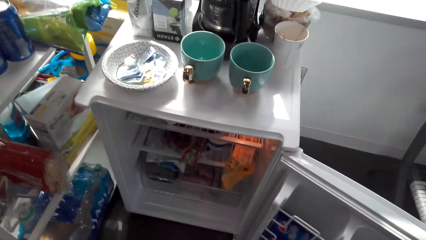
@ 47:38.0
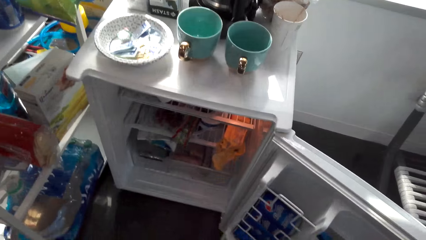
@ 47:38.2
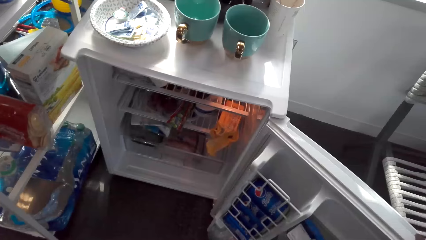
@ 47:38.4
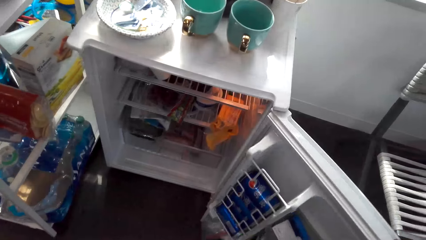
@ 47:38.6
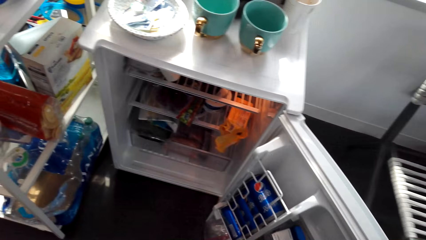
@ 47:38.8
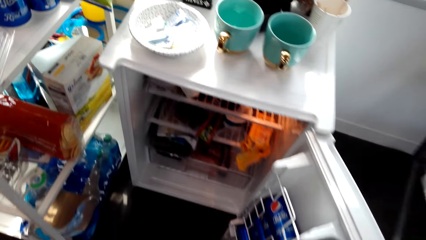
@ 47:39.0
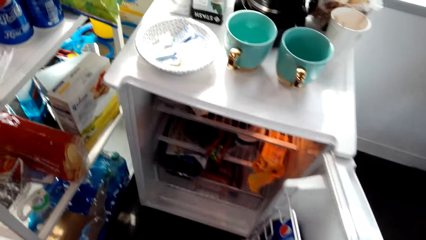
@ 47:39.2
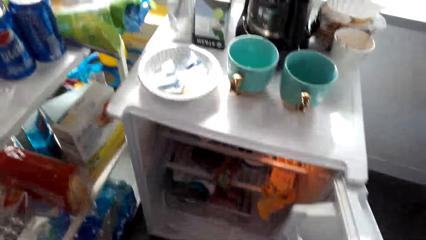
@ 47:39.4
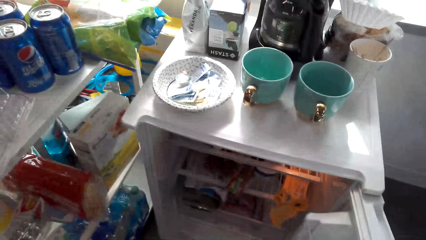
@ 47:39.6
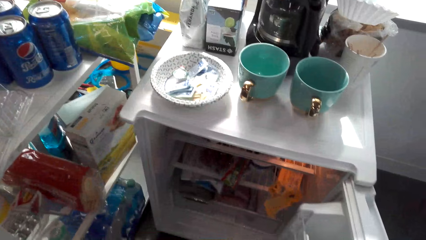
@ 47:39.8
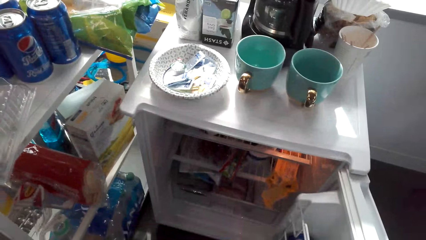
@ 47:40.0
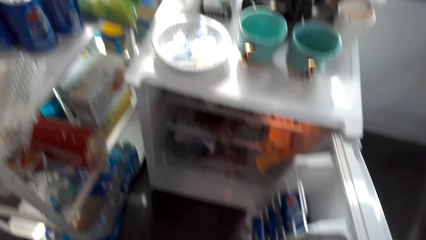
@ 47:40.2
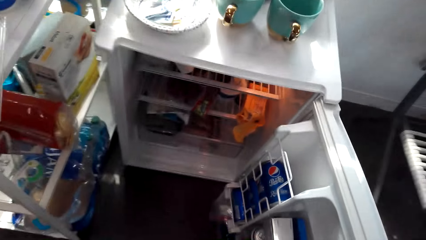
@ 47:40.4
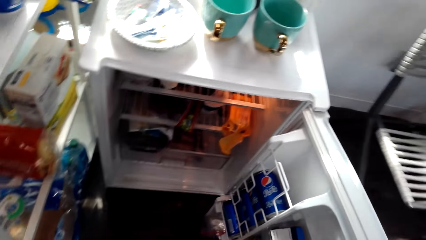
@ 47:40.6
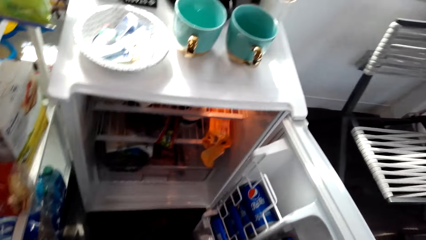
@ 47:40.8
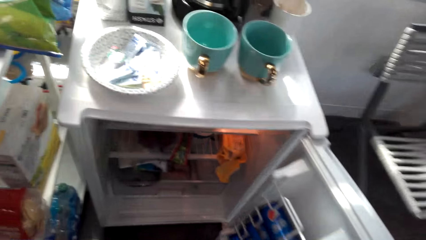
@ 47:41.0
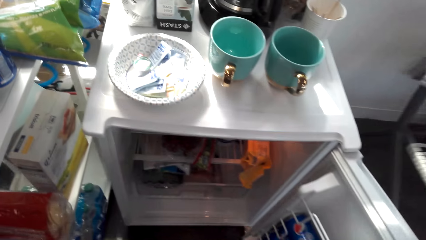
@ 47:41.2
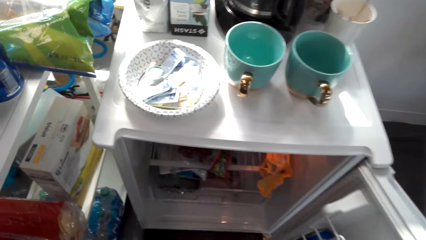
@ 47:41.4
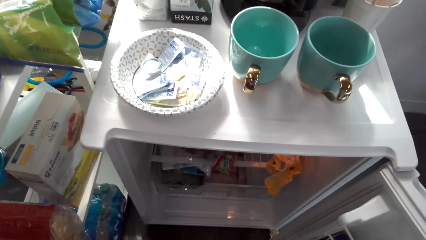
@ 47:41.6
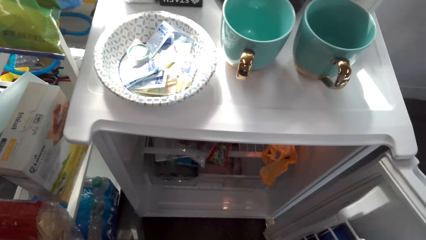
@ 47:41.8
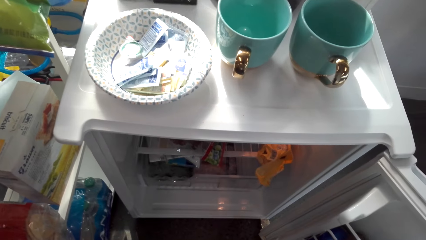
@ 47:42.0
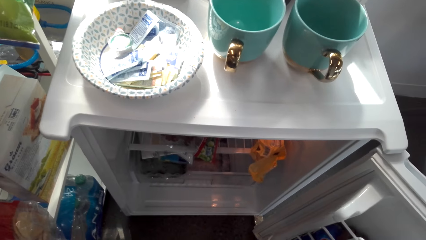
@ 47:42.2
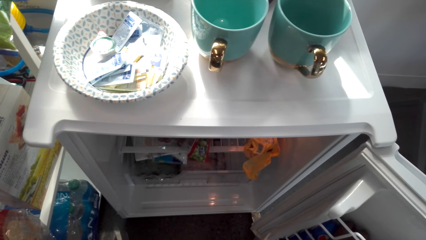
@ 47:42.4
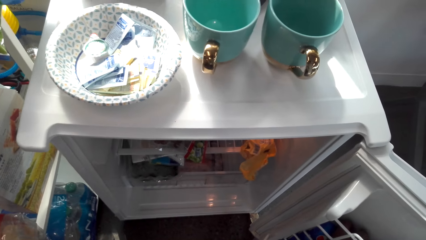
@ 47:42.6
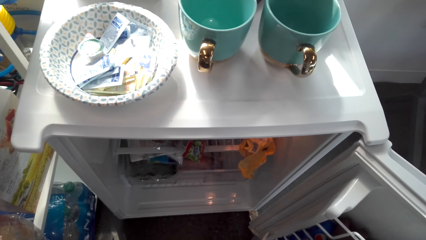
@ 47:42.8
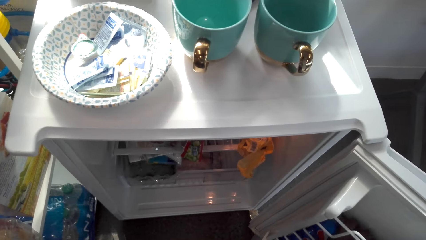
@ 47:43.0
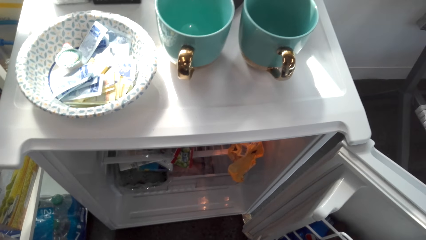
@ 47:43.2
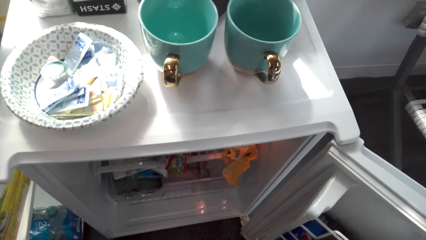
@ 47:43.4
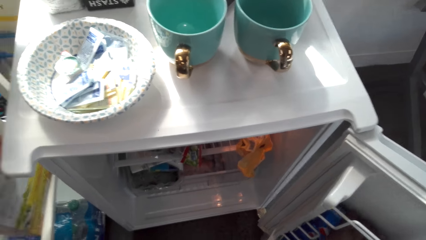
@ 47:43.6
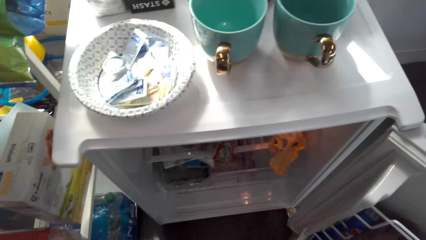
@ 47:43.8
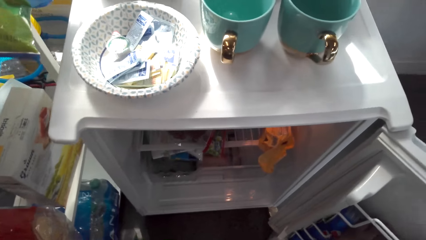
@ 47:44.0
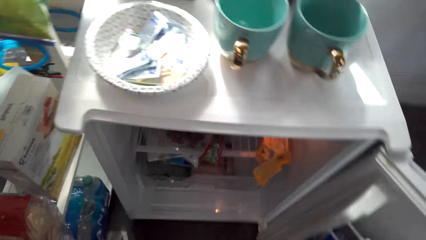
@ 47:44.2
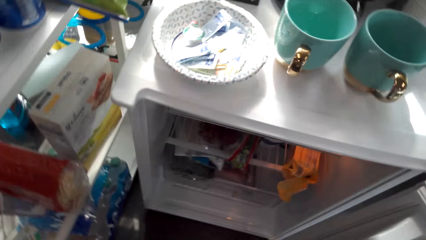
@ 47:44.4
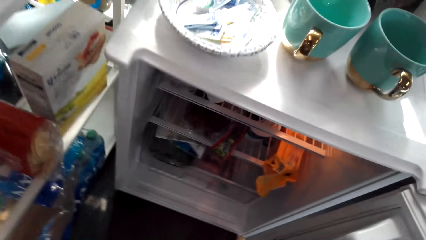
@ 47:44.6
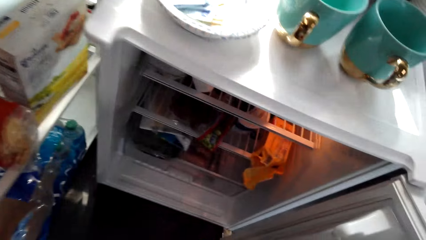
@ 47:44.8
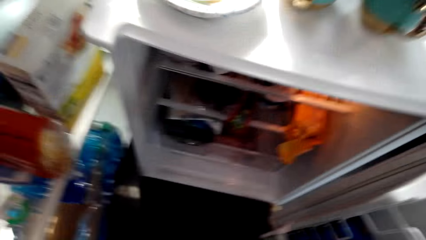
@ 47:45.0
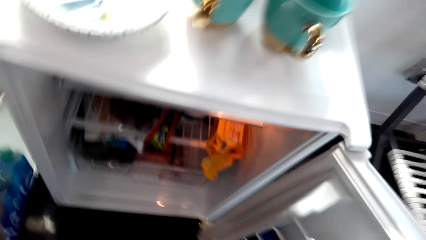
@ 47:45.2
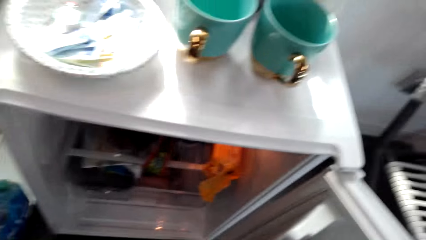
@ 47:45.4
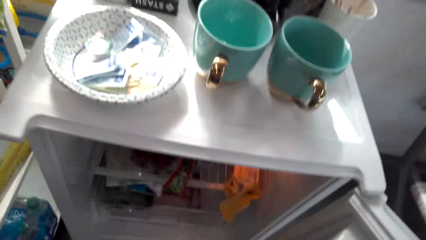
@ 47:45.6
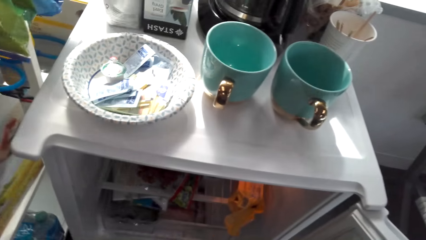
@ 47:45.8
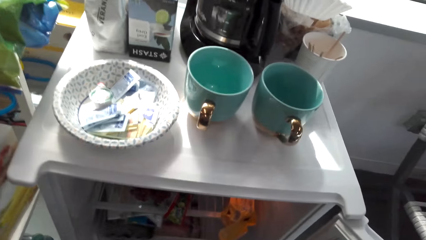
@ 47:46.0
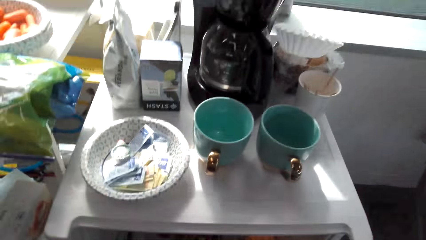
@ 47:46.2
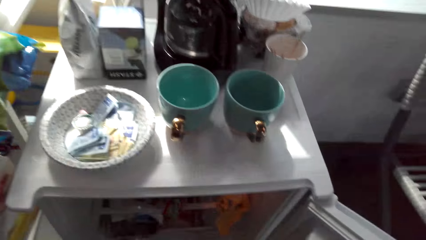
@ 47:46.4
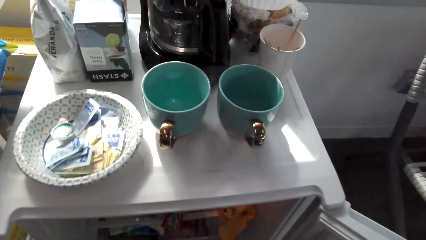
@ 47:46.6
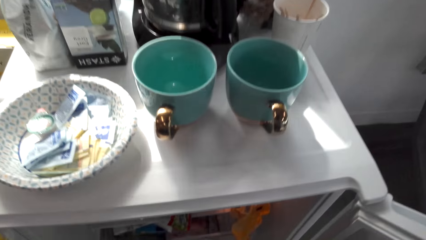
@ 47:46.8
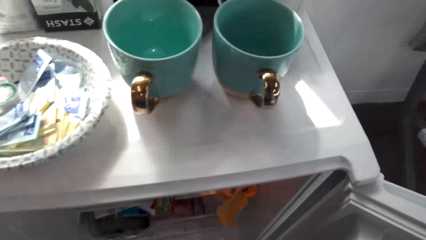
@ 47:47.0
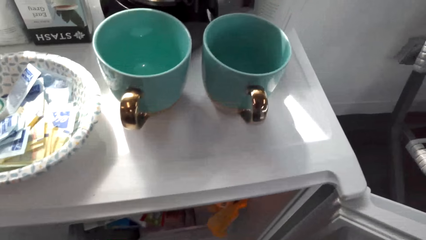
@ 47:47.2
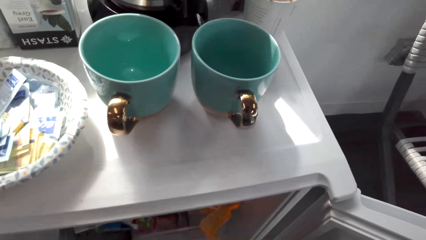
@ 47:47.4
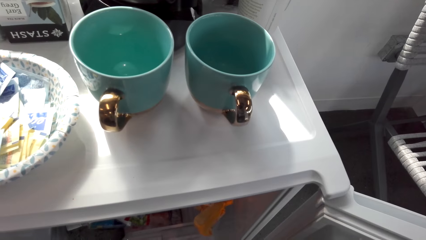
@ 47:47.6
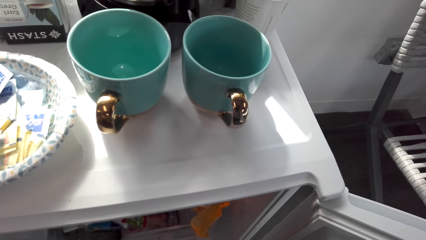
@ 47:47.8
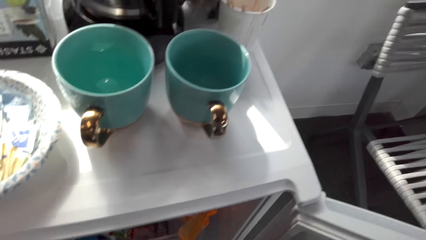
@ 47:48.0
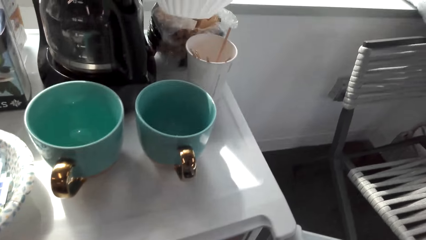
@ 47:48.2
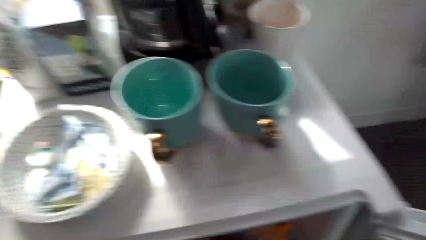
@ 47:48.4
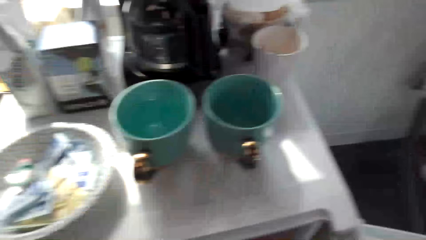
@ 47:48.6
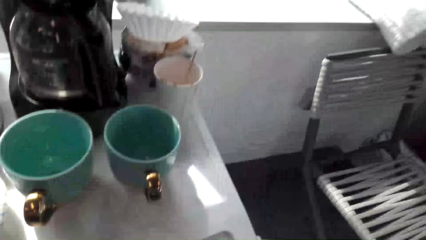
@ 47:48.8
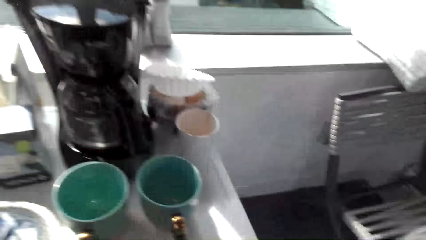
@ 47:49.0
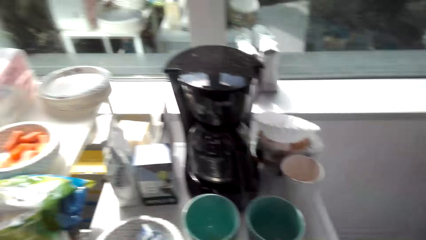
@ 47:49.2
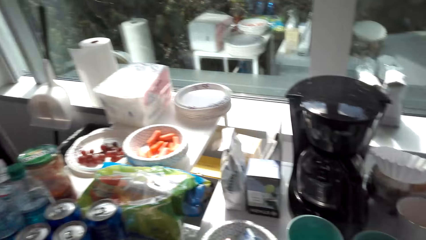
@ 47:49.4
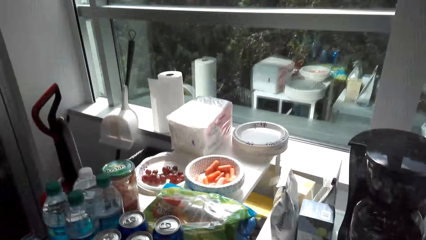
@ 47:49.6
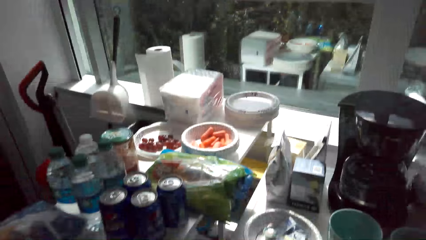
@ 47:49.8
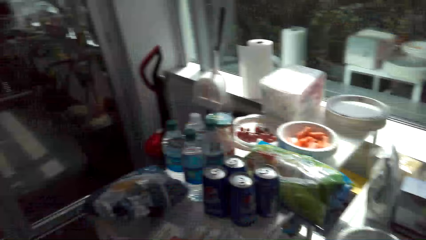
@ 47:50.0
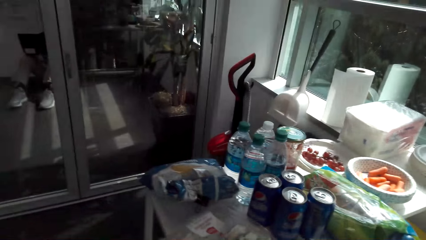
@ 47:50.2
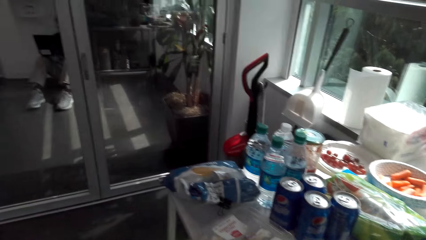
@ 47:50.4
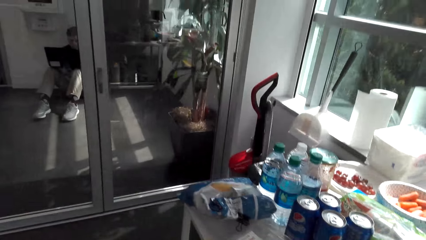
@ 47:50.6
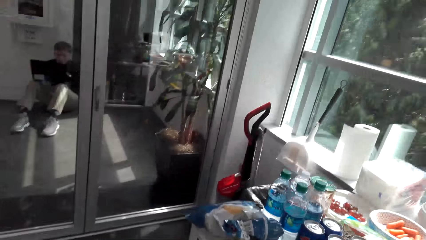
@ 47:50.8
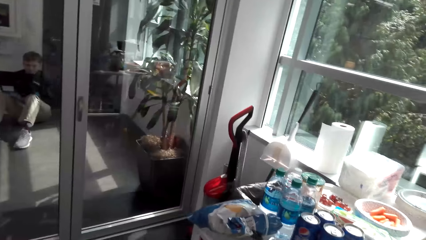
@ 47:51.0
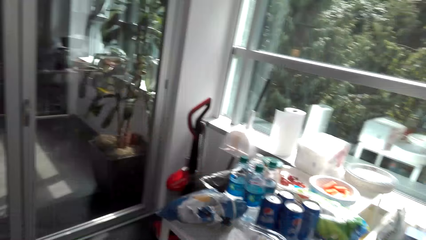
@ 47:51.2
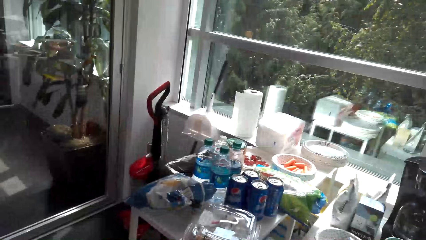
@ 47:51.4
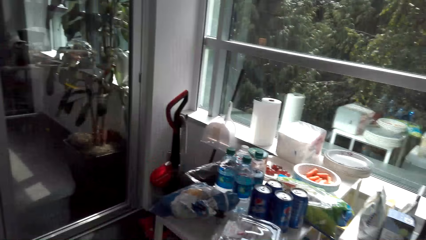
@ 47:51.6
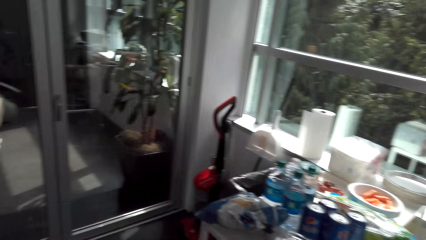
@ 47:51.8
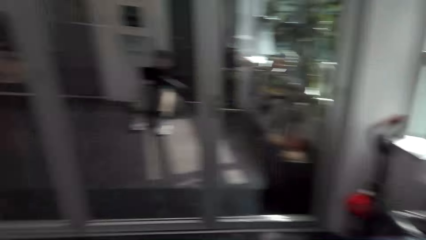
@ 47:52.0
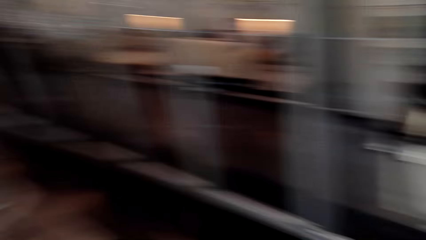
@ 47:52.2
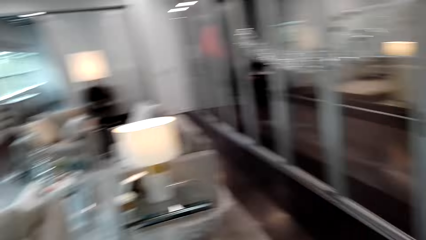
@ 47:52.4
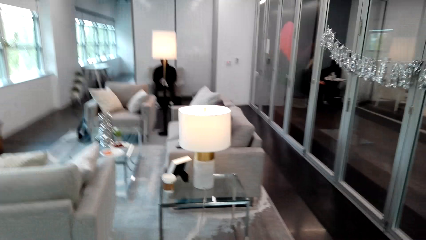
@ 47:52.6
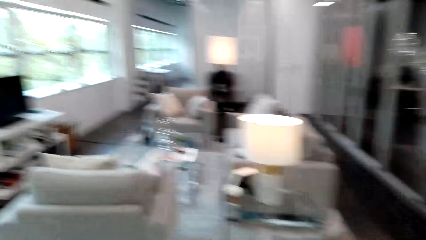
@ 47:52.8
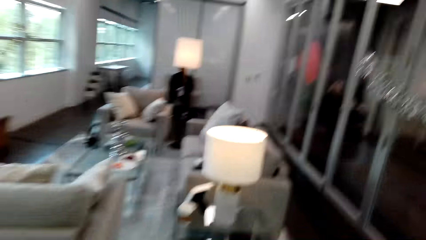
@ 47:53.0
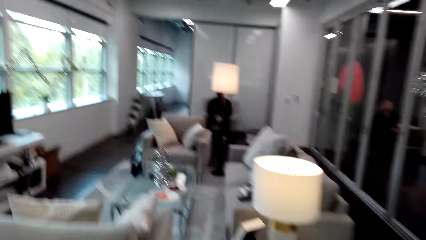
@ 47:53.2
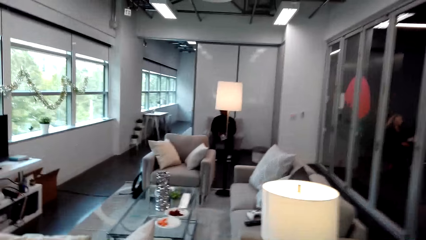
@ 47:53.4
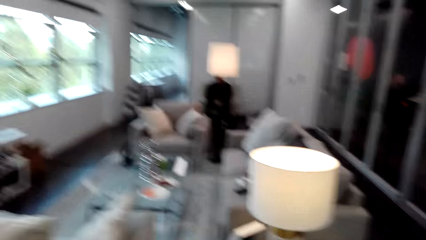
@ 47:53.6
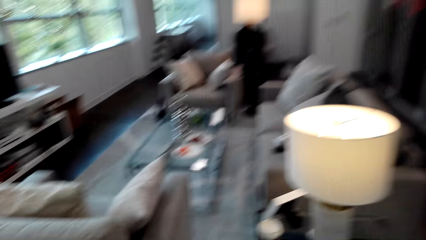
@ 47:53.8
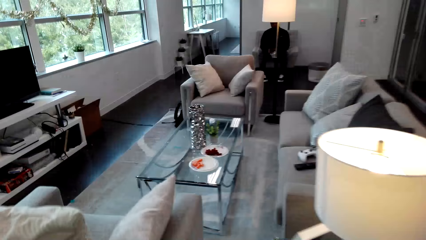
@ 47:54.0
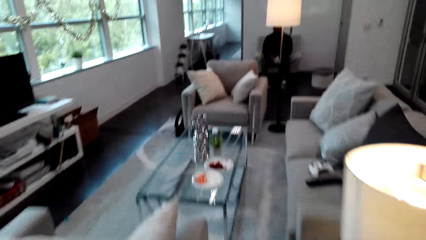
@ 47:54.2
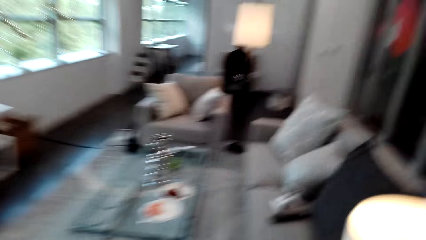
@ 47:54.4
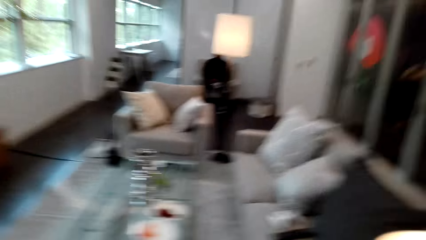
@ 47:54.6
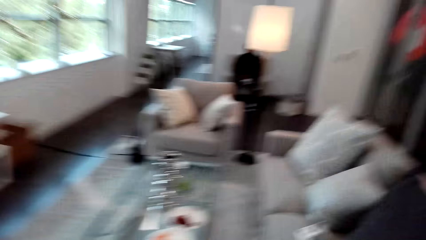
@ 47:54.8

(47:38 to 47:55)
The camera wearer looks around a room. They move around the room. They look around the room. They interact with a man. They adjust items in a fridge. They look around the room. They walk around the room.
